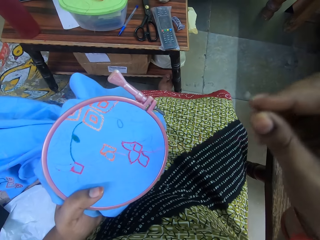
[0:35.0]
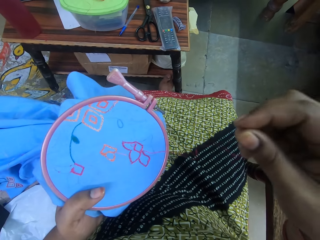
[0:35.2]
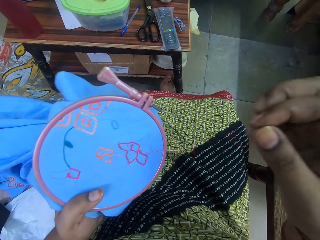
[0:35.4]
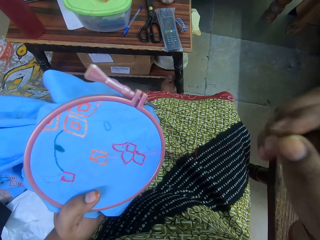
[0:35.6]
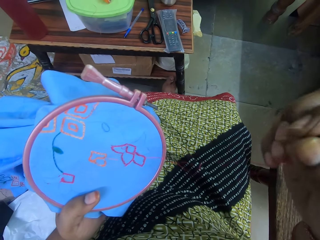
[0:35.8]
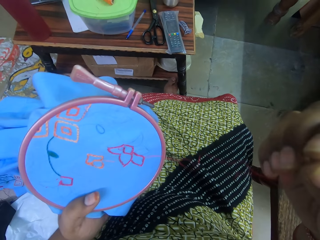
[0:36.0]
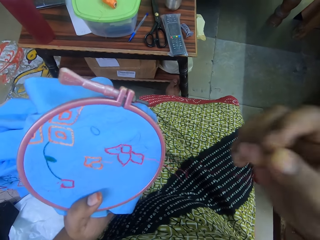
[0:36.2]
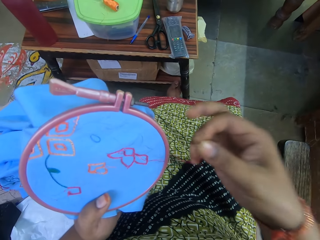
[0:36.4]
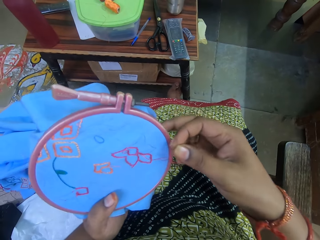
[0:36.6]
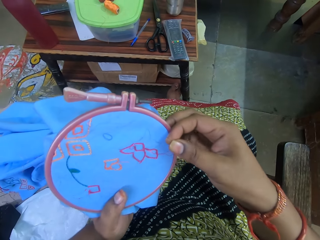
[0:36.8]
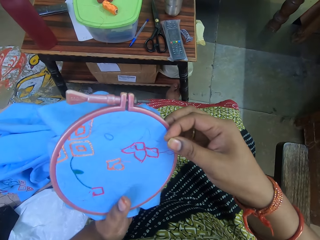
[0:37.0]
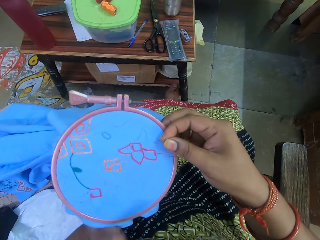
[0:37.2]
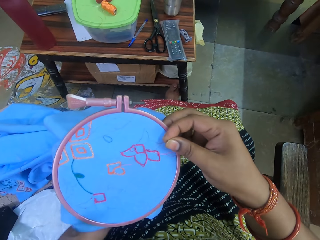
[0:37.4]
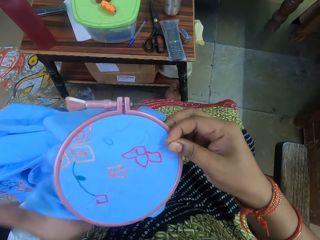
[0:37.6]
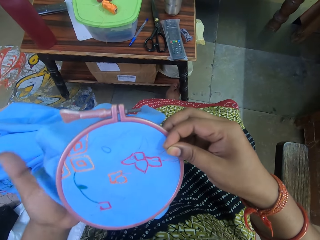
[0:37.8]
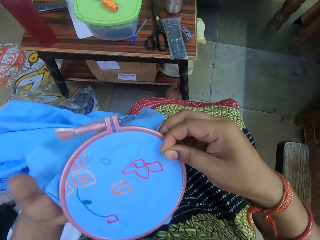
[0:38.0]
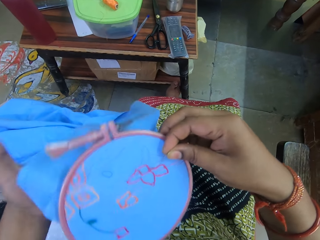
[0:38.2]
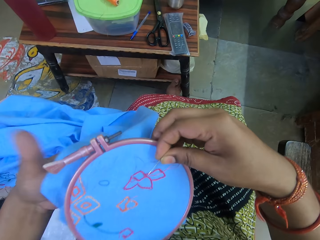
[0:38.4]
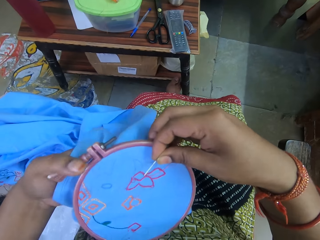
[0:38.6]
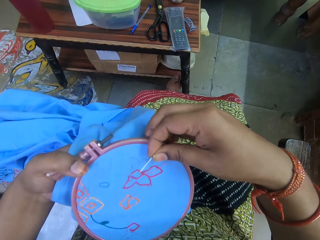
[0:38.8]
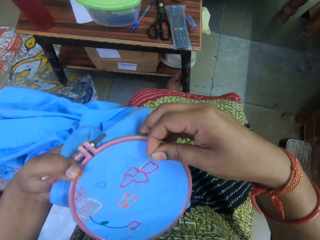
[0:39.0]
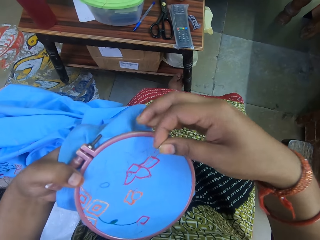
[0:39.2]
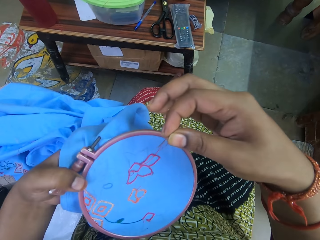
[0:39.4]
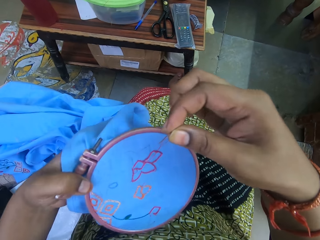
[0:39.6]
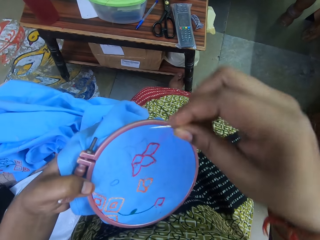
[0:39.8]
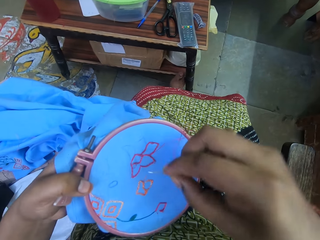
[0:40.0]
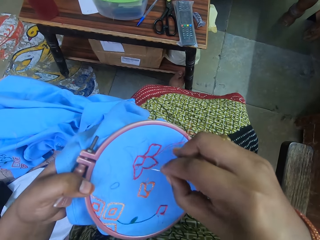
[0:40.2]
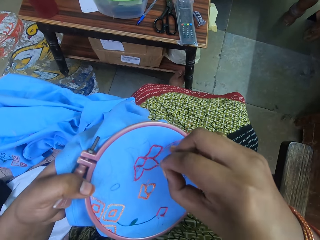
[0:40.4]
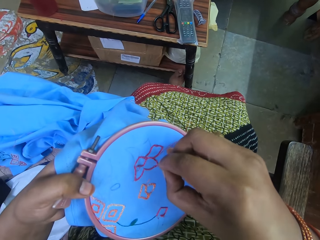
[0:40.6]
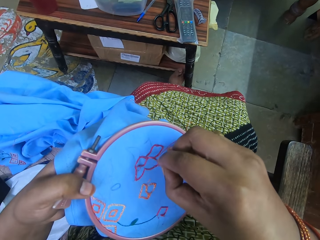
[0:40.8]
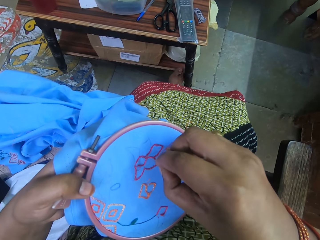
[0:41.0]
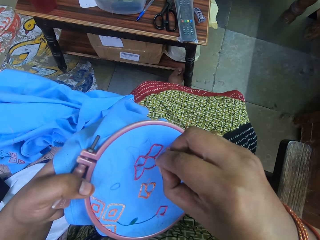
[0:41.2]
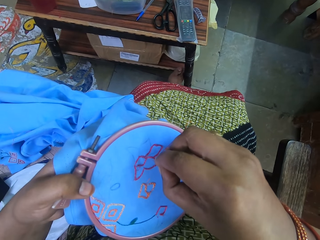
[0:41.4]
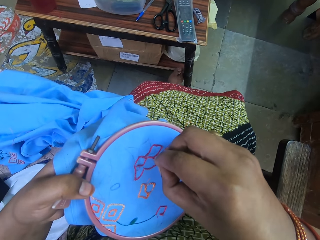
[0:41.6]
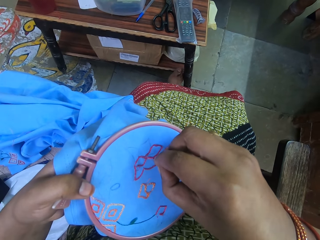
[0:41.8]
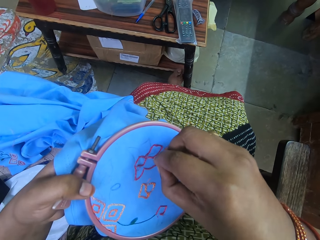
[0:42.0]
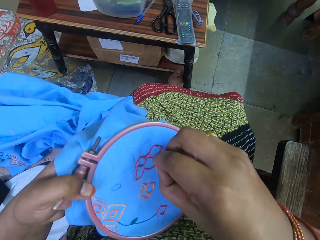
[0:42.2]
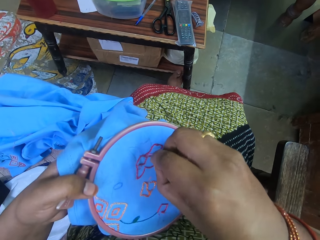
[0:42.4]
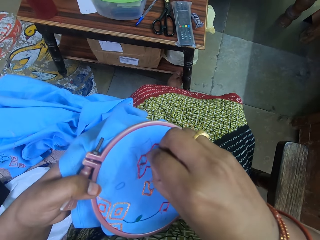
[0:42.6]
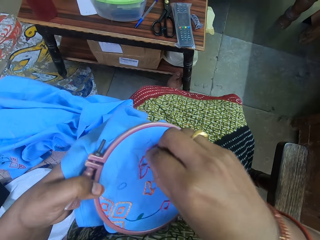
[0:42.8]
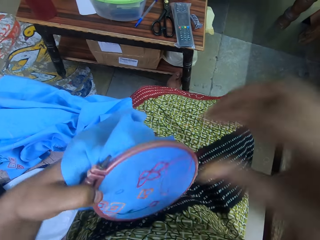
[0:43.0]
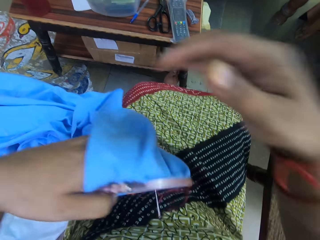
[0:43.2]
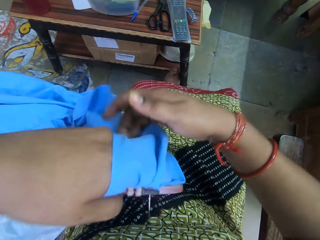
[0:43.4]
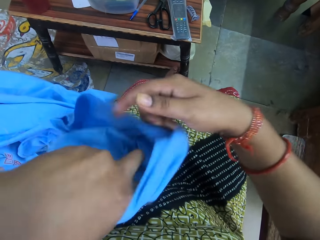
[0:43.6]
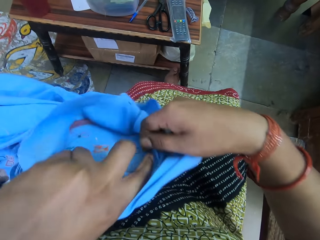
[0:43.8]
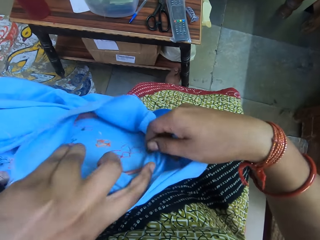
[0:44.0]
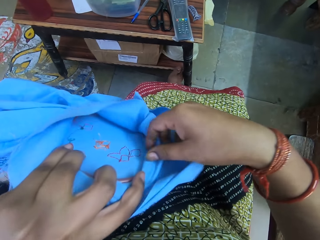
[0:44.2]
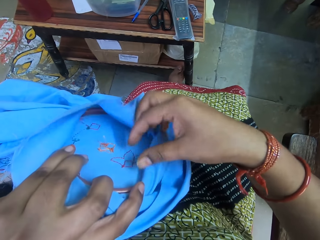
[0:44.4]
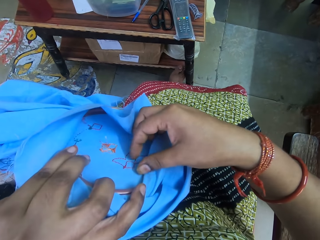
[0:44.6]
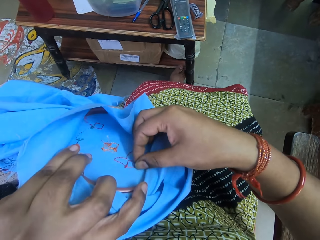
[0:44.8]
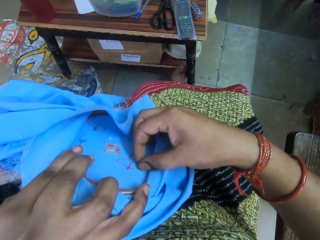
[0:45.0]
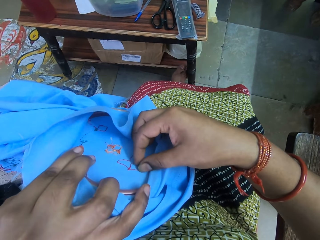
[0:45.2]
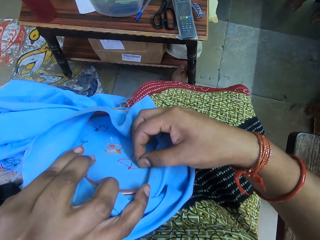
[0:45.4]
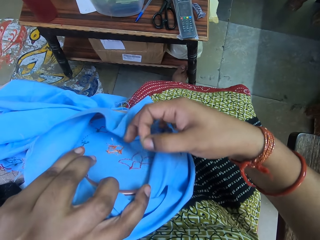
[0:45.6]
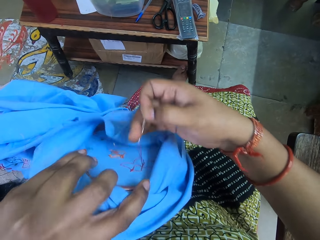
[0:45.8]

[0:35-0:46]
The camera wearer turns the embroidery ring. They sew the thread into the fabric with the needle.

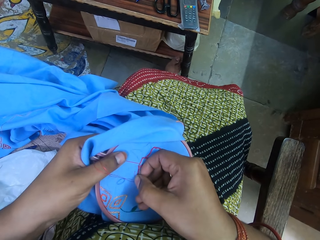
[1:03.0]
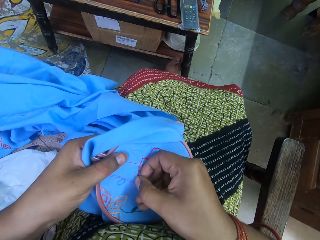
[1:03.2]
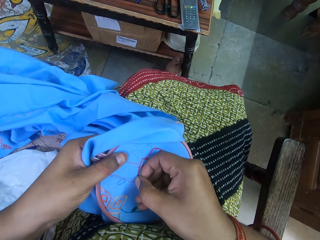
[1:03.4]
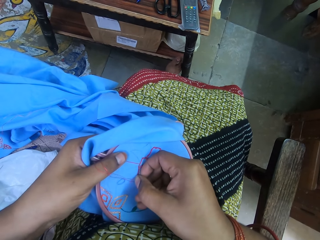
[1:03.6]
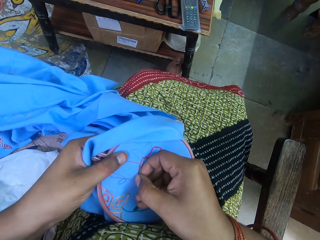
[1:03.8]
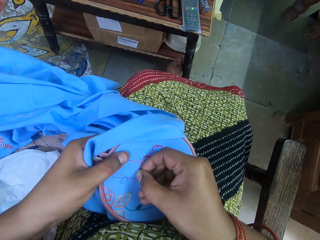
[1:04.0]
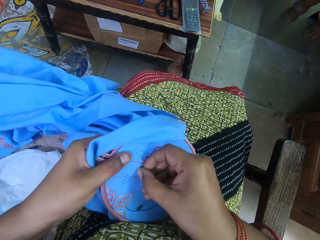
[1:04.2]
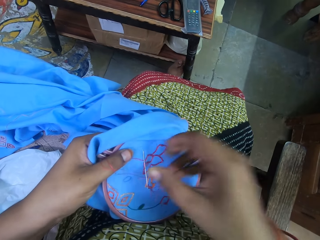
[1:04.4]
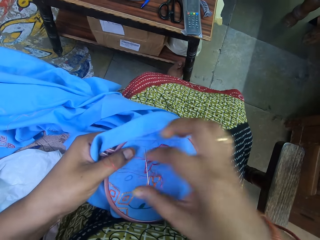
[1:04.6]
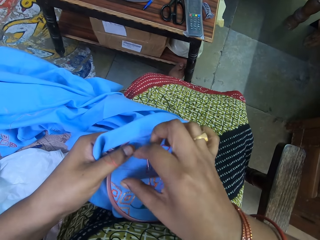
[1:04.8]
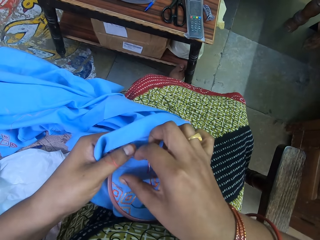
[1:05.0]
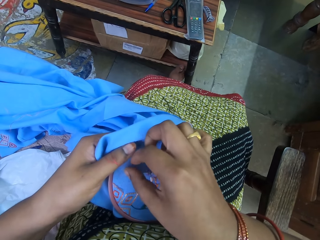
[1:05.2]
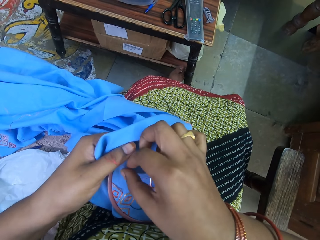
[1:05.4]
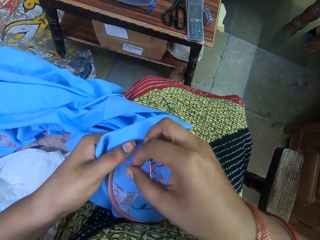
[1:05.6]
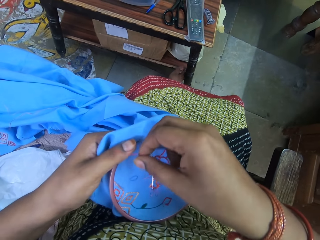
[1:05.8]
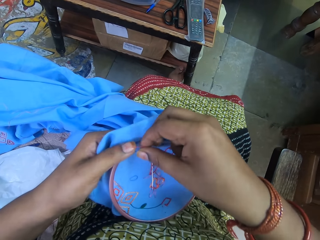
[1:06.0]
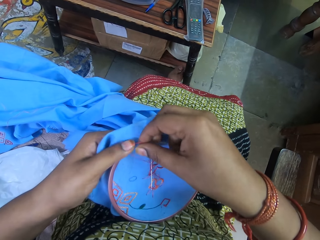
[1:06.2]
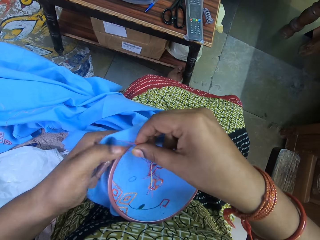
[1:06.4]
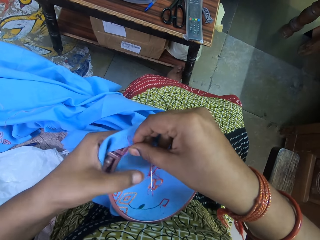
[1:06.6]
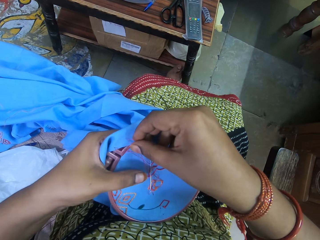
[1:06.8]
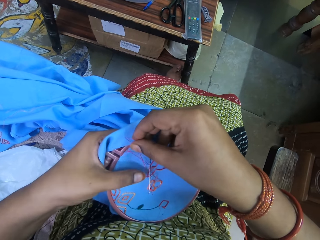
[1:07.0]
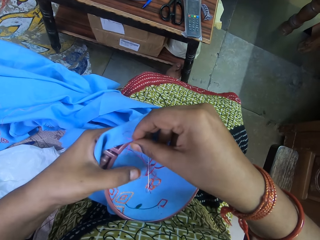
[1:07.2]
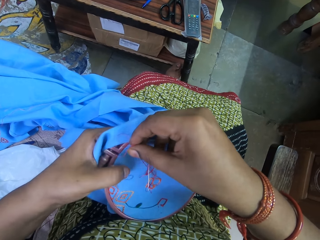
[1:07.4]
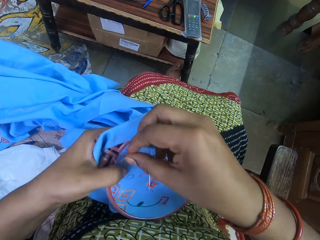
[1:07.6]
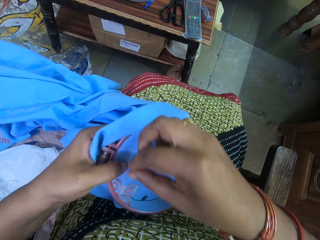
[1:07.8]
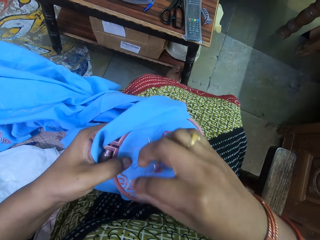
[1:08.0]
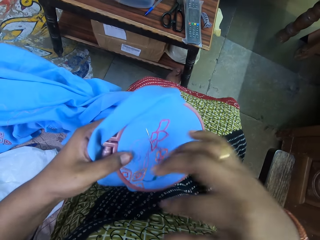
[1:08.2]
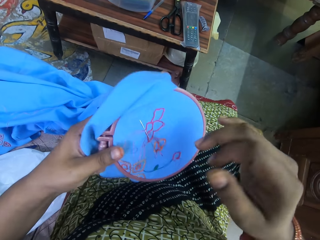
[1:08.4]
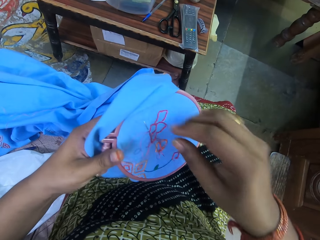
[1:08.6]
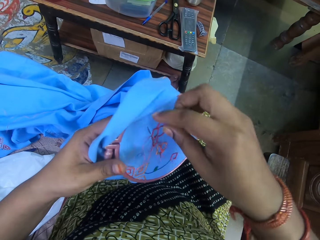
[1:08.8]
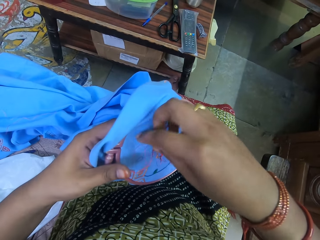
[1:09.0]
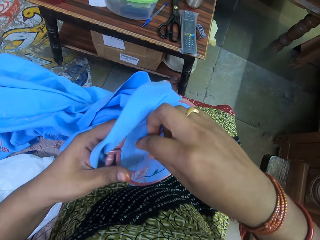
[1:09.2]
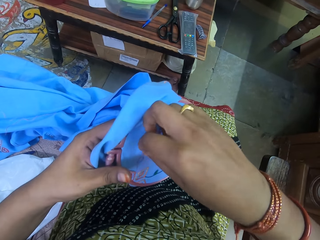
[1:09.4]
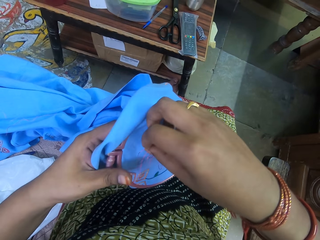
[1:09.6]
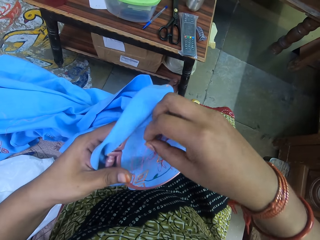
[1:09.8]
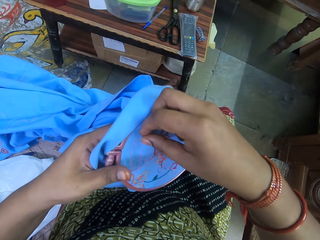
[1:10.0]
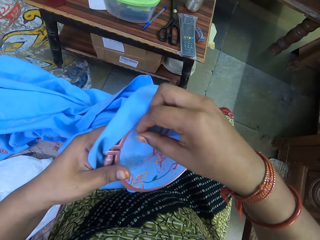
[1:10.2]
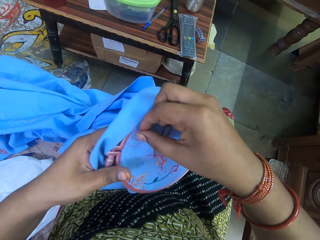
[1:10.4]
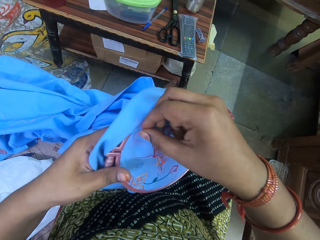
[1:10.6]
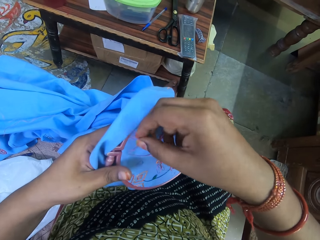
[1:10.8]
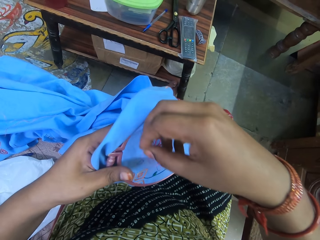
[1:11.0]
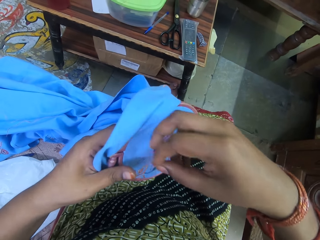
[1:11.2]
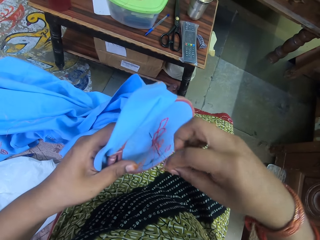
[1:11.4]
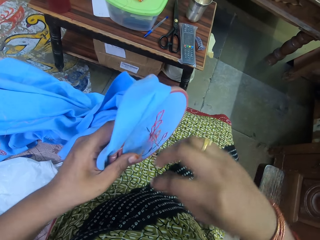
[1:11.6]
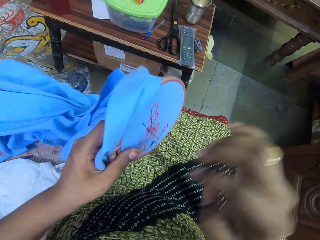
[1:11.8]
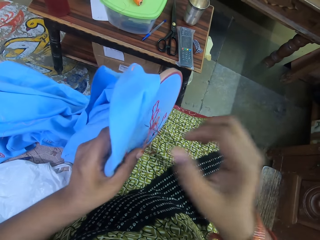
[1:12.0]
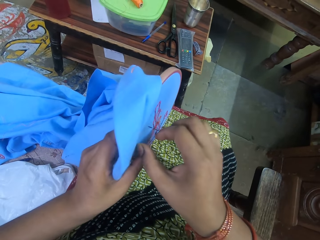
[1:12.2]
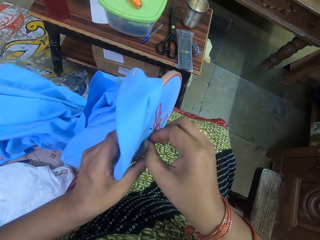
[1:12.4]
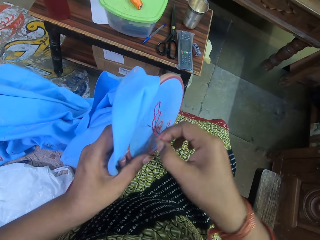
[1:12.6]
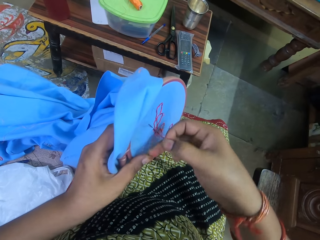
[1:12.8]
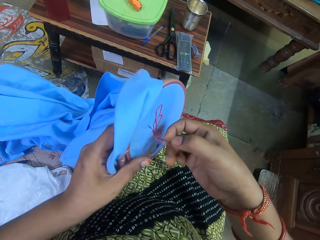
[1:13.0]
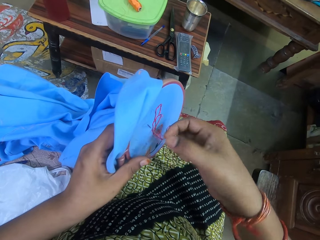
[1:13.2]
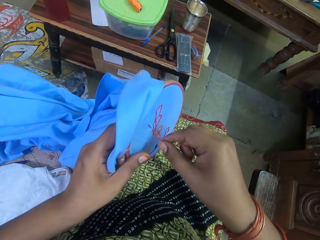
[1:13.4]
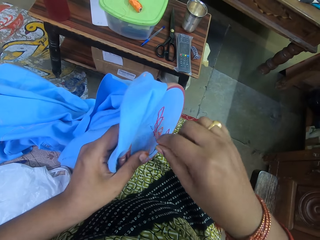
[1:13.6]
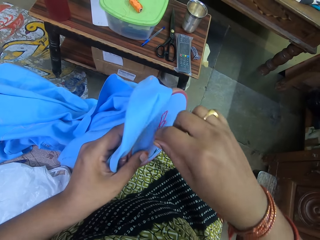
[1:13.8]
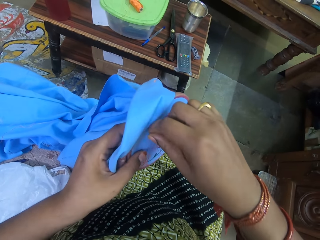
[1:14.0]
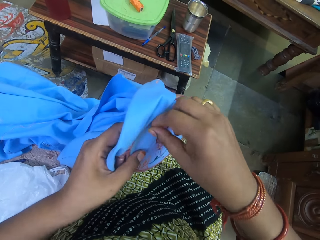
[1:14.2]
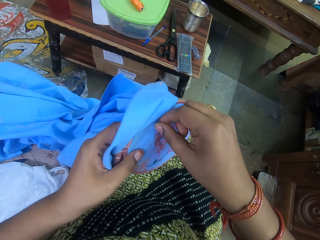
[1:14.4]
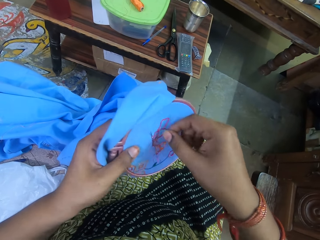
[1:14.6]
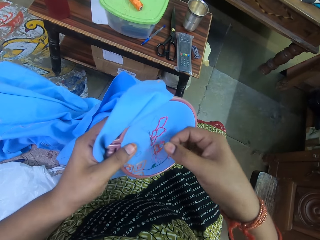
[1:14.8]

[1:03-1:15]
The camera wearer adjusts the thread with the right hand.
